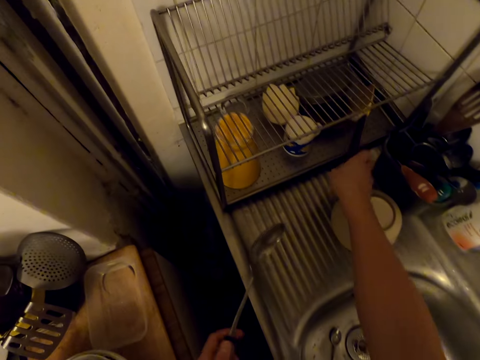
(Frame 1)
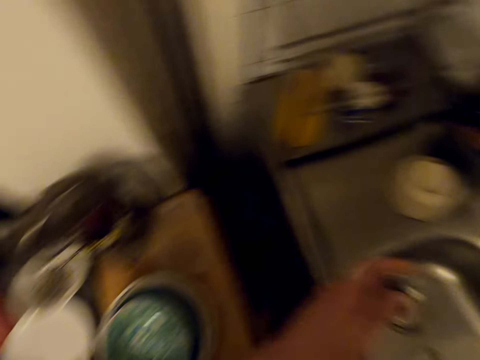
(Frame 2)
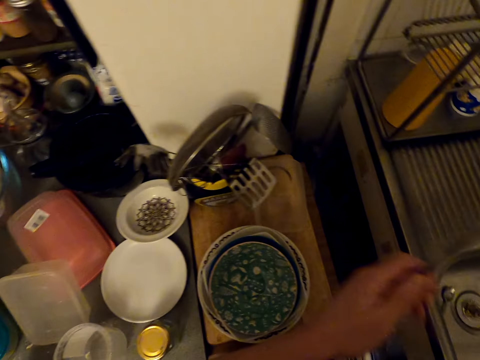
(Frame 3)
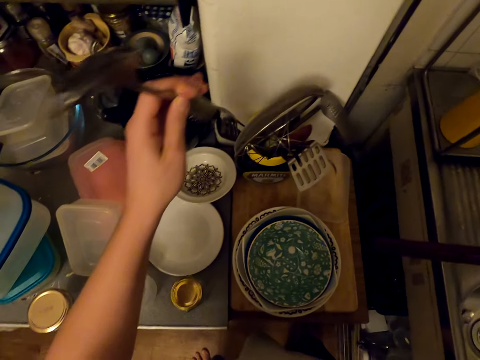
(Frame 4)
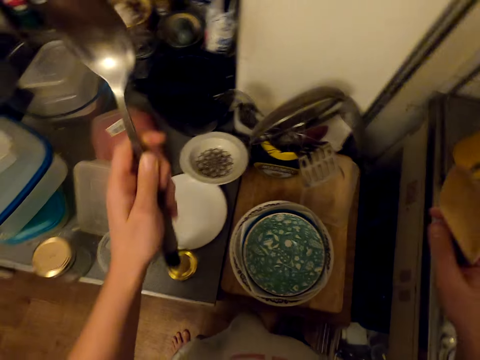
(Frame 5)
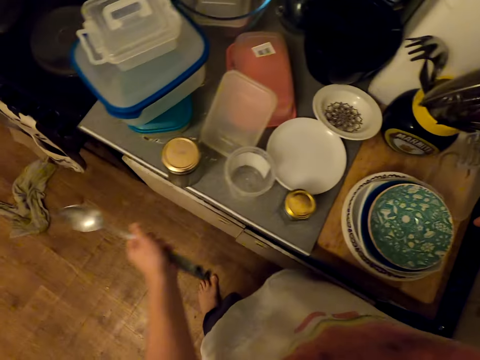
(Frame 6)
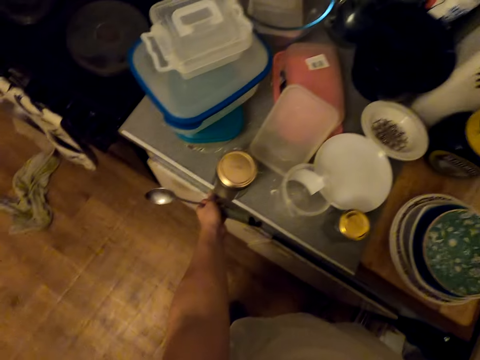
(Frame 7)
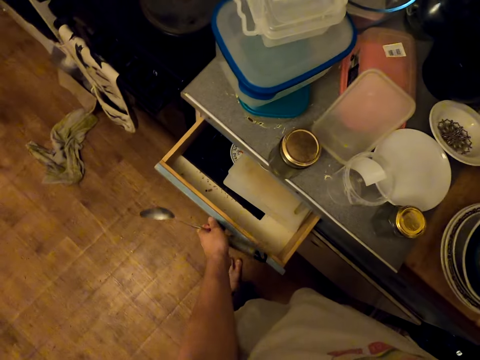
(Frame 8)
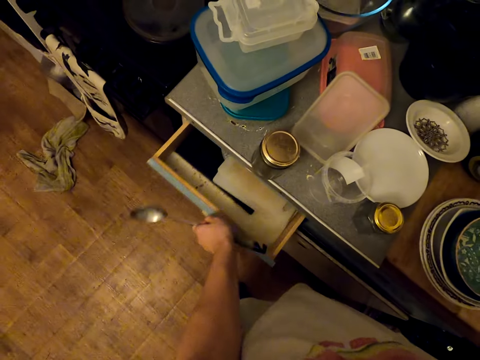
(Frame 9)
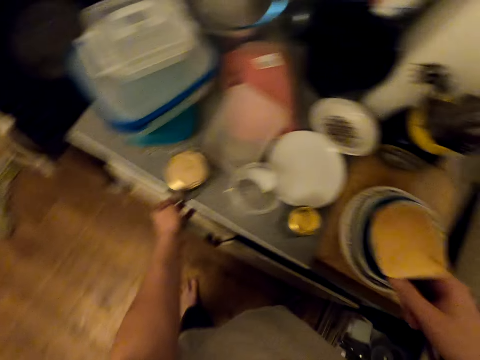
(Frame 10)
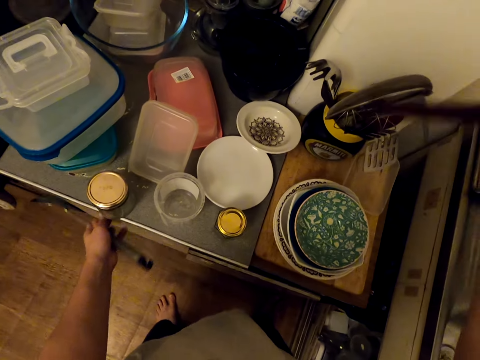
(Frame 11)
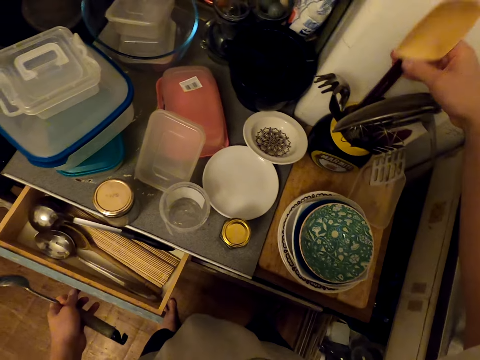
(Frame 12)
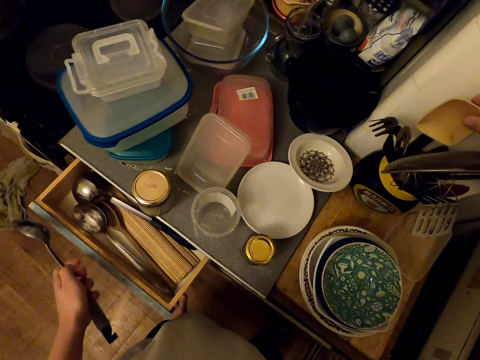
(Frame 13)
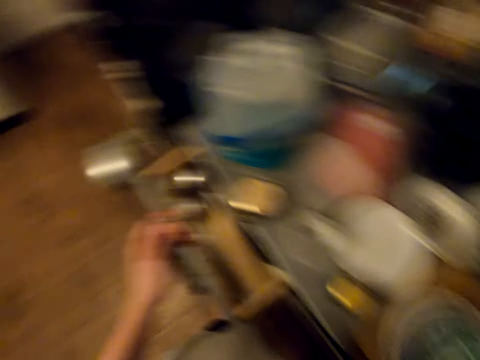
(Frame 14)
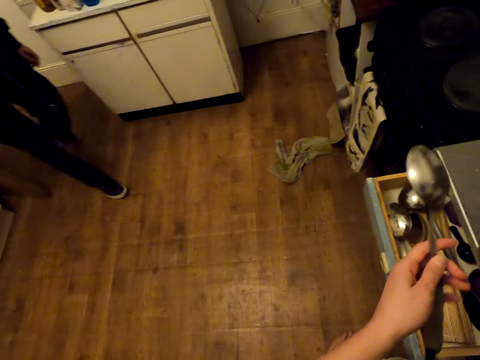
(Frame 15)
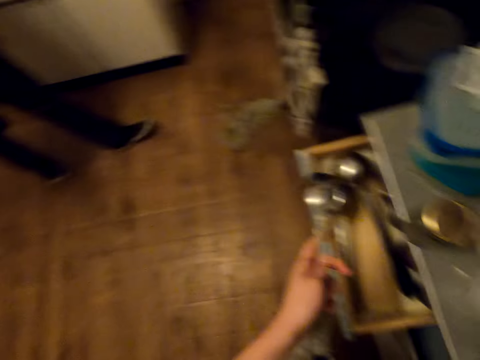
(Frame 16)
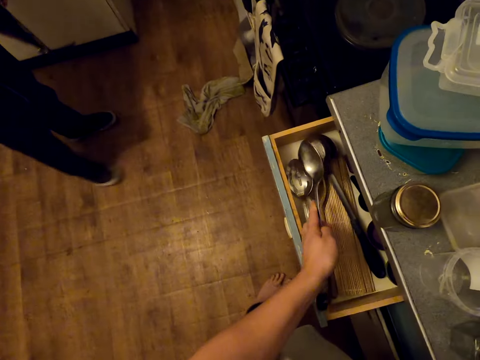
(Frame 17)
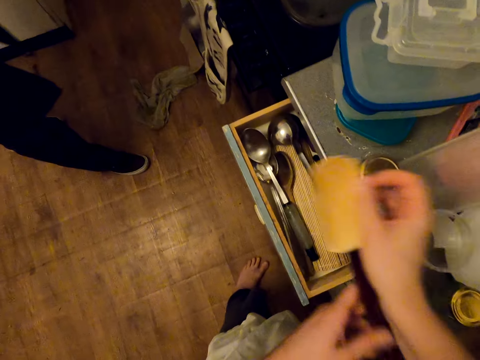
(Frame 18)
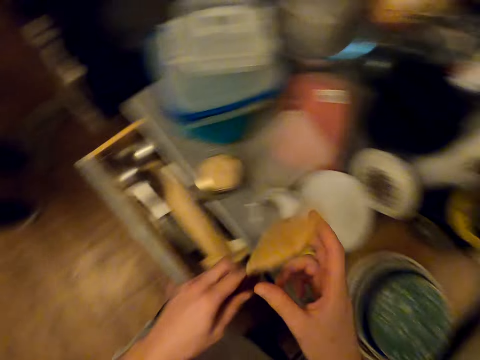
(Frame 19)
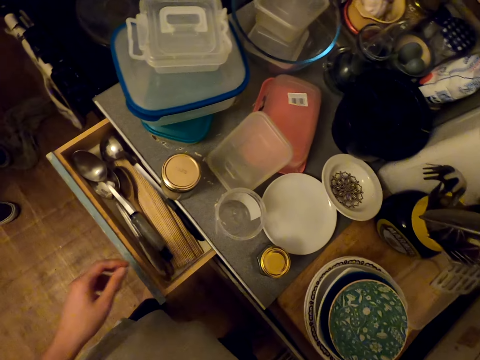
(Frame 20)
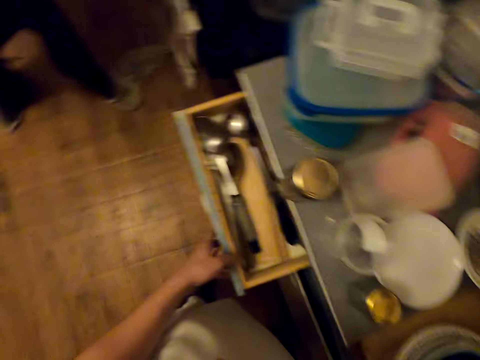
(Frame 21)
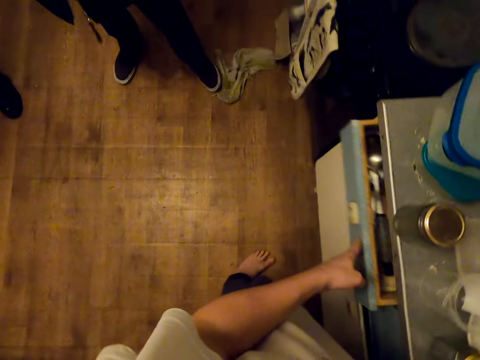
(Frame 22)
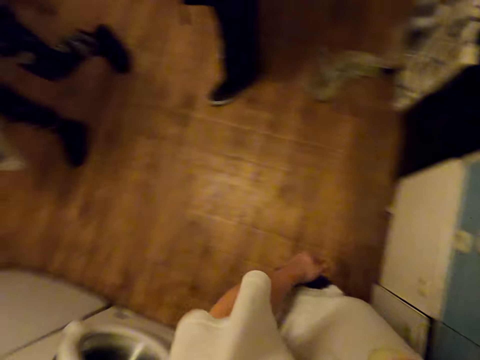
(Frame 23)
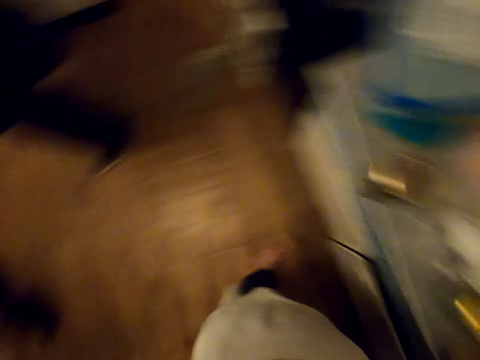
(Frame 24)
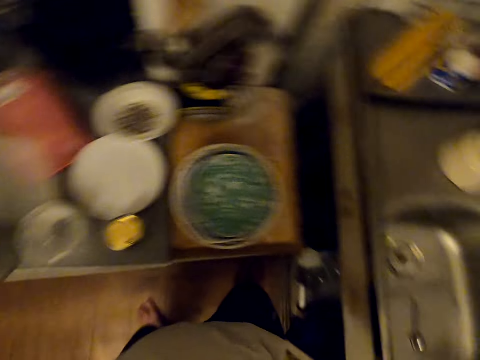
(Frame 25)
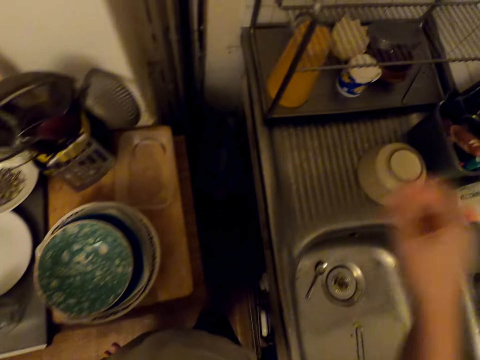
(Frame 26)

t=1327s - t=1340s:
The camera wearer picks a scooping spoon. They look around. They place the spoons in the spoon holder. They open the drawer or cabinet. They close the drawer. They drop the scooping spoon. They open the drawer again. A person walks around. The camera wearer places the spoon in the drawer. They put the wooden spoon in the utensil holder. They close the drawer. They turn around.

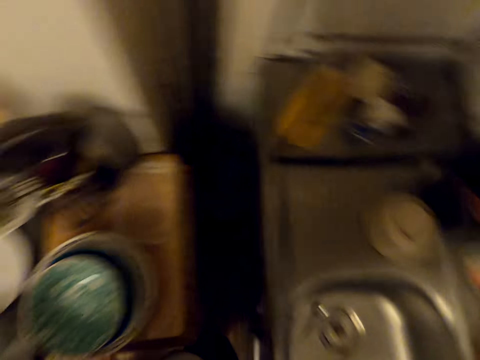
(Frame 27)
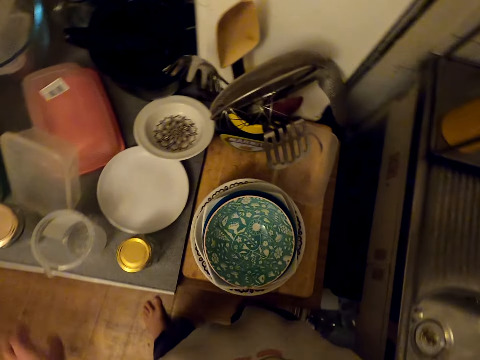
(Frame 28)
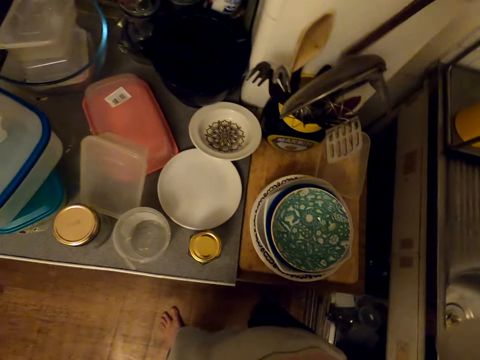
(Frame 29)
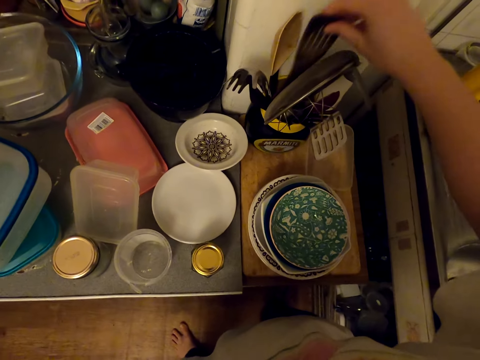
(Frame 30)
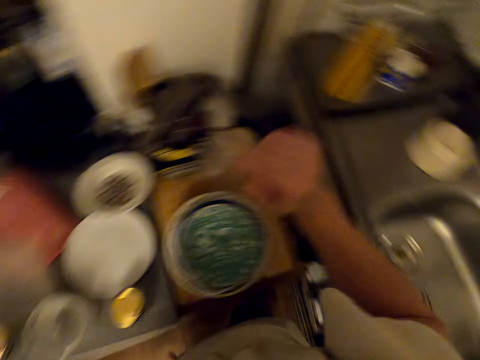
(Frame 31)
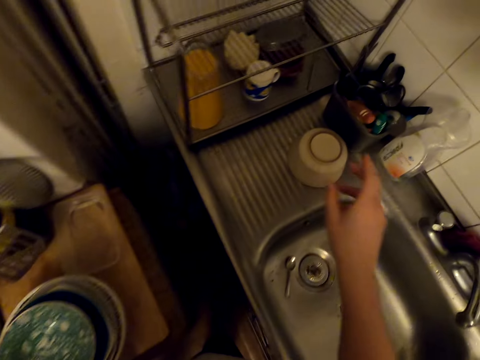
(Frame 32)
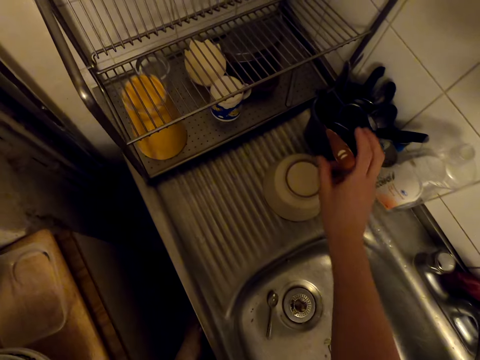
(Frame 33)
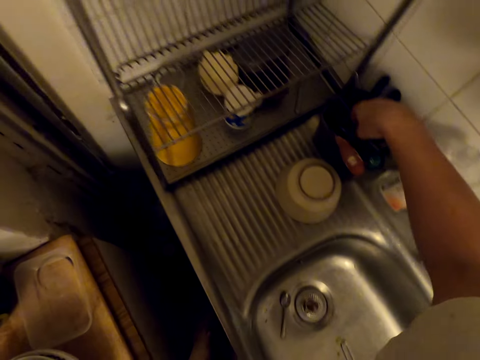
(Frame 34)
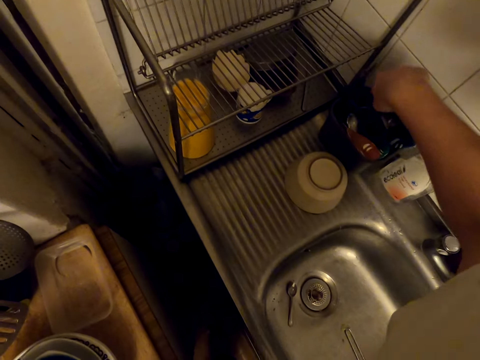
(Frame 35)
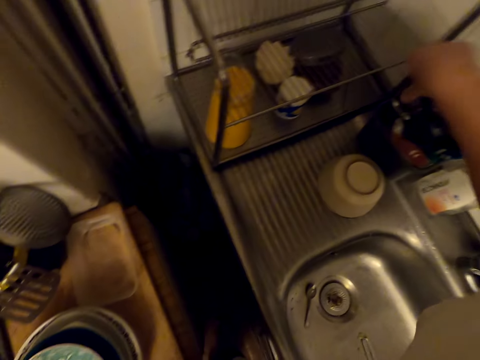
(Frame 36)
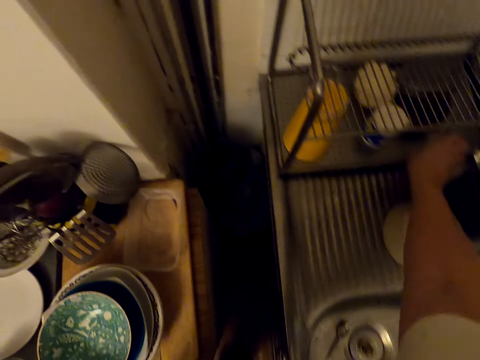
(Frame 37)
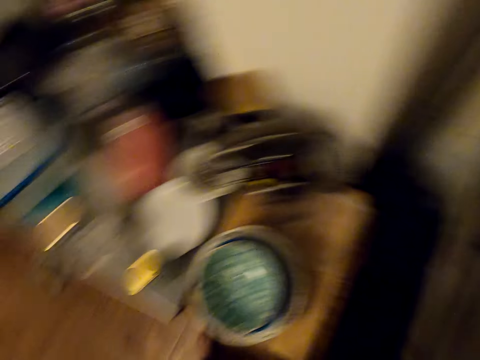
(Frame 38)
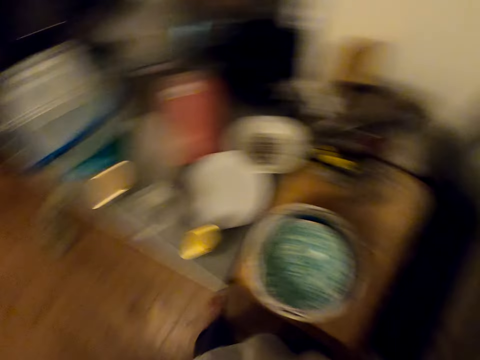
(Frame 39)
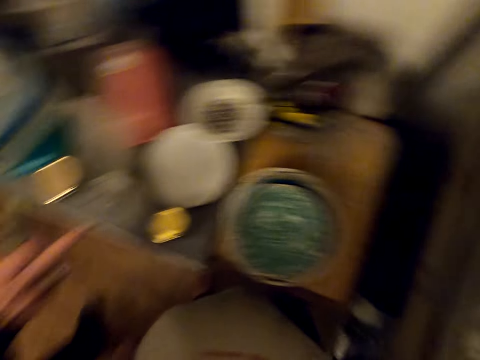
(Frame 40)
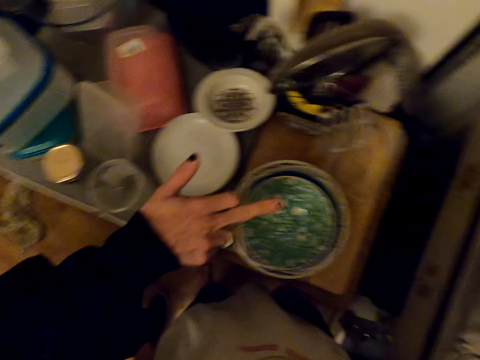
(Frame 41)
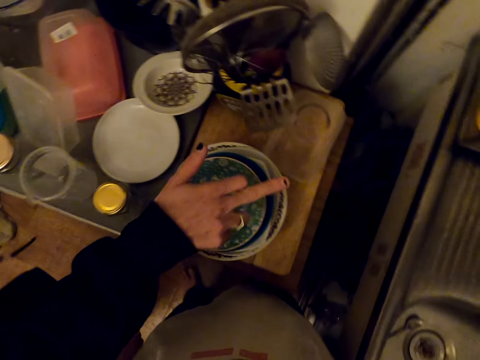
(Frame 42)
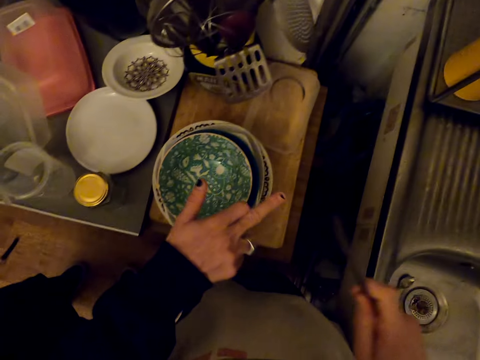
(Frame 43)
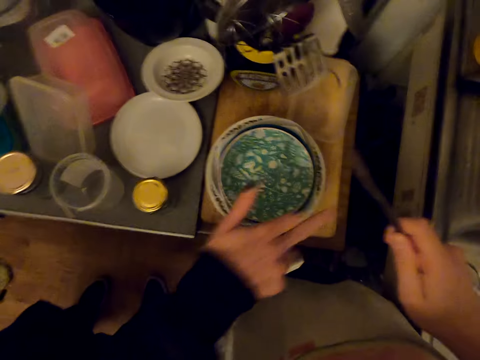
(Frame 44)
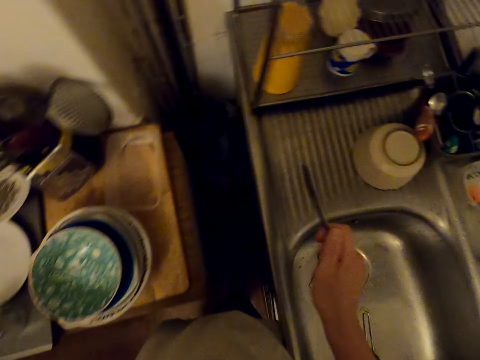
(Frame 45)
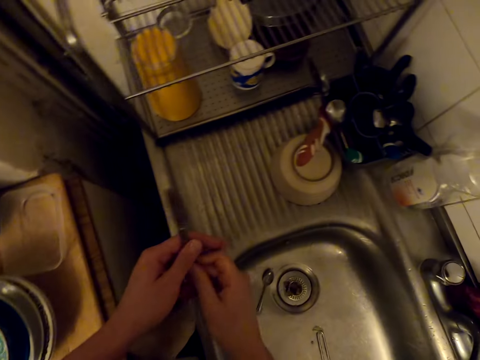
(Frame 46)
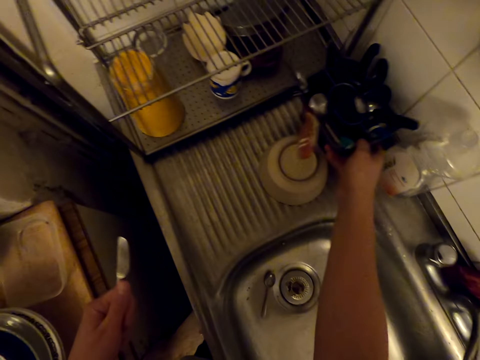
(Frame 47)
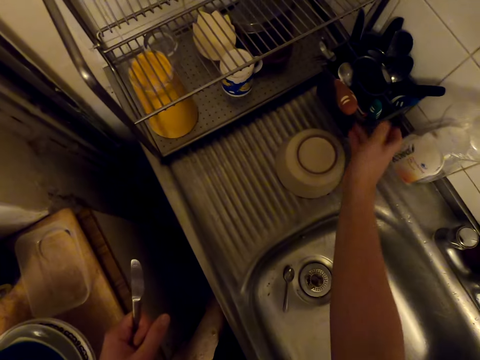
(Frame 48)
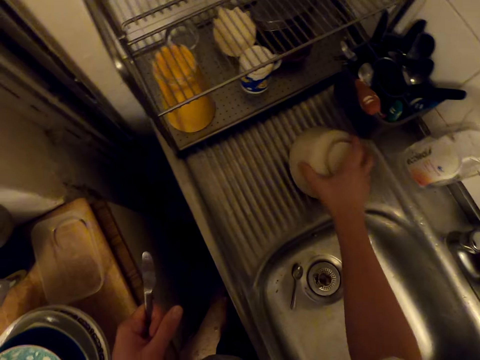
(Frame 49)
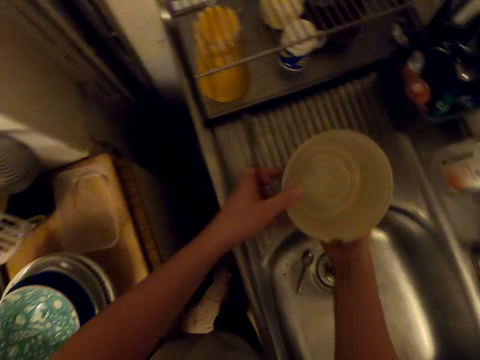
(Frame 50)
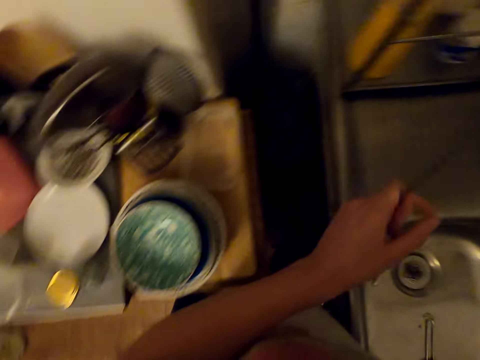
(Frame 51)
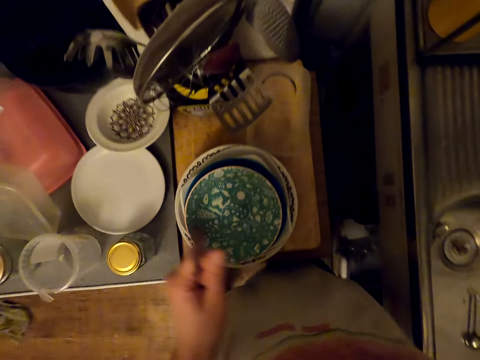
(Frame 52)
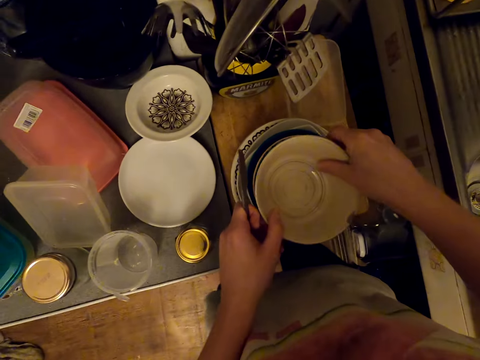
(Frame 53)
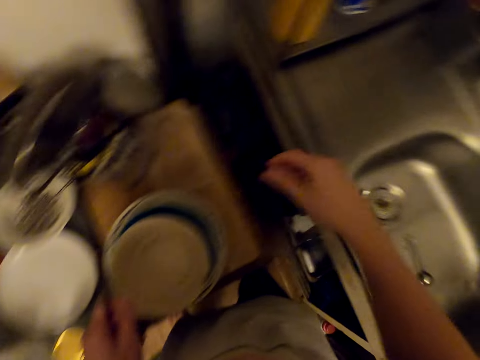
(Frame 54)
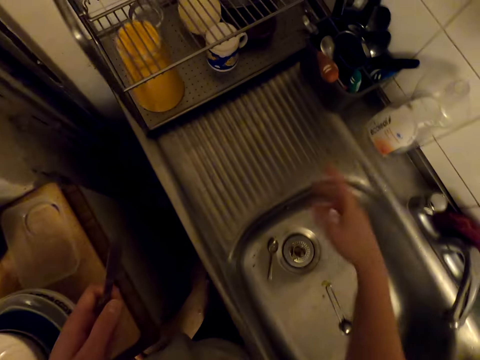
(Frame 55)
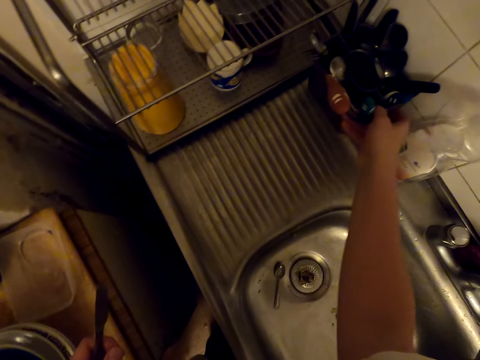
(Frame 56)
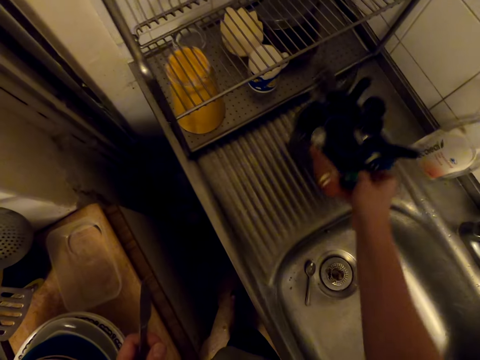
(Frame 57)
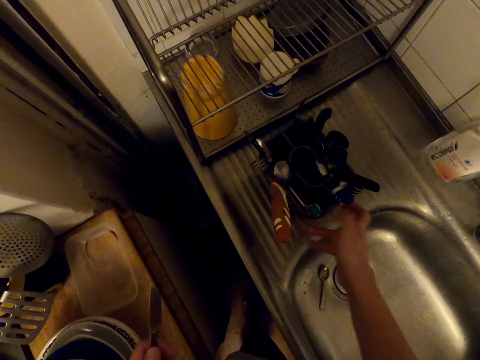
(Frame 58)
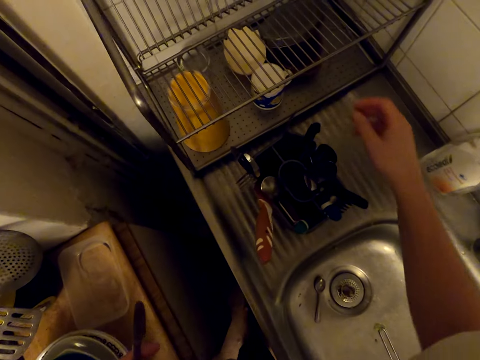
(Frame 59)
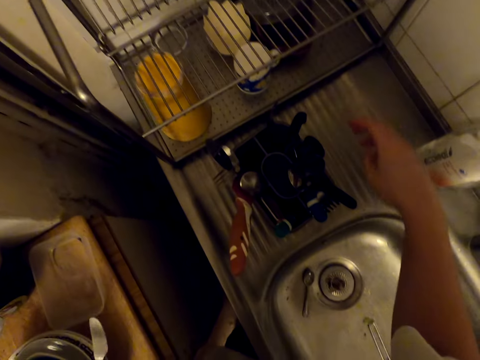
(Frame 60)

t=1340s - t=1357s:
The camera wearer picks a cooking stick. They put the cooking stick in the spoon holder. They touch something. They arrange the spoons in the spoon holder. They drop something. They look around. They take a knife. A person points at something. The camera wearer exchanges the knife to the left hand. They take a bowl from the sink. They hold the bowl on the right hand. They place the bowl on the bowls top. They move a container. They pull the spoon holder. They pick the knife with the right hand.
